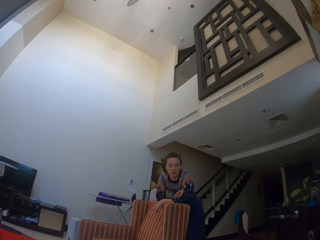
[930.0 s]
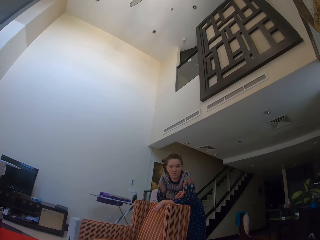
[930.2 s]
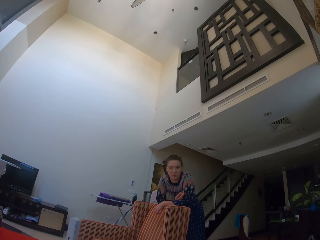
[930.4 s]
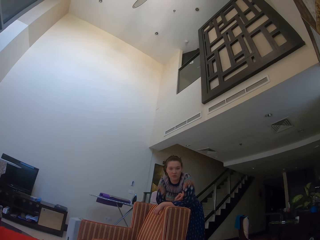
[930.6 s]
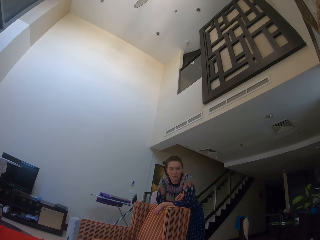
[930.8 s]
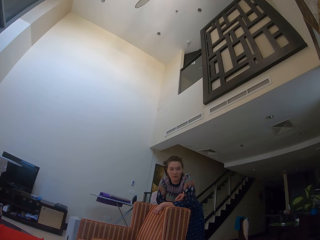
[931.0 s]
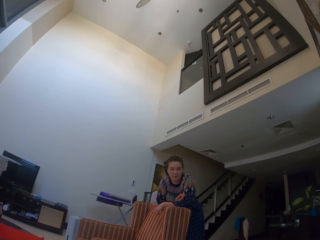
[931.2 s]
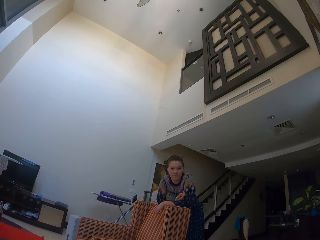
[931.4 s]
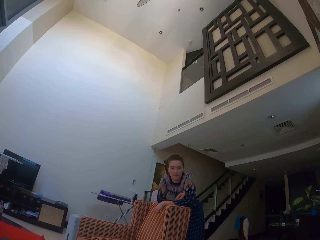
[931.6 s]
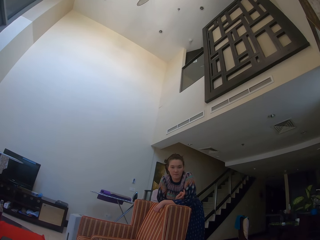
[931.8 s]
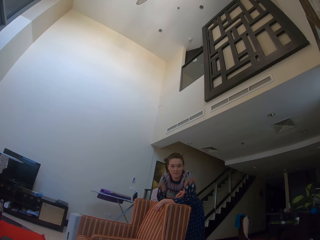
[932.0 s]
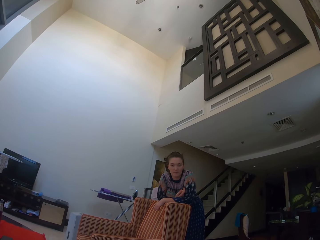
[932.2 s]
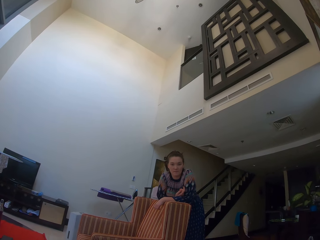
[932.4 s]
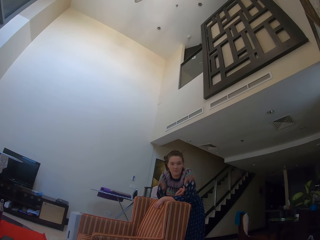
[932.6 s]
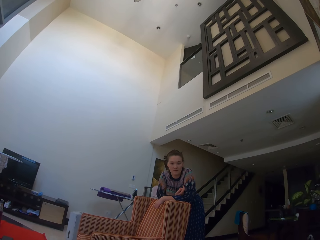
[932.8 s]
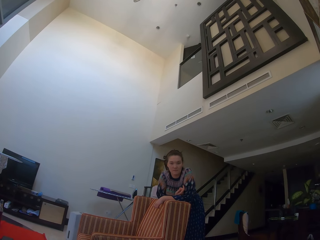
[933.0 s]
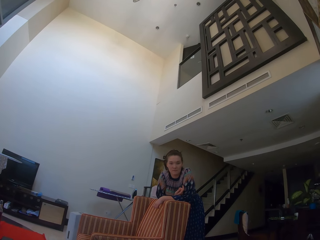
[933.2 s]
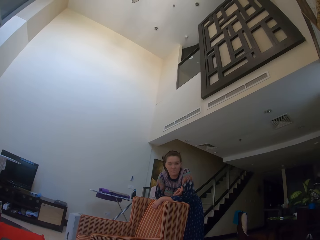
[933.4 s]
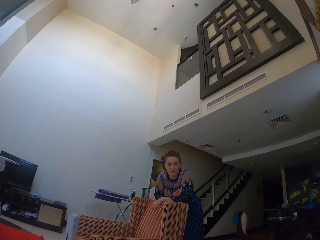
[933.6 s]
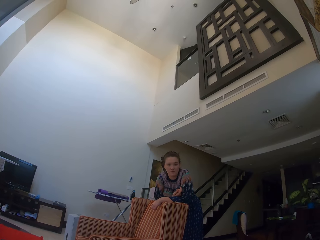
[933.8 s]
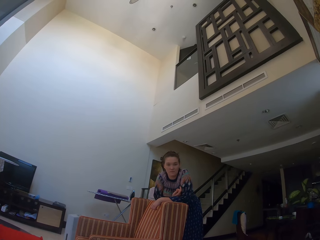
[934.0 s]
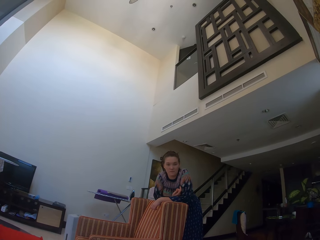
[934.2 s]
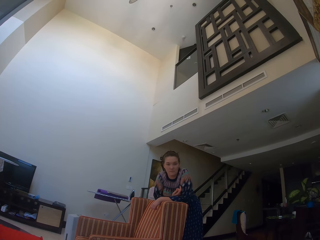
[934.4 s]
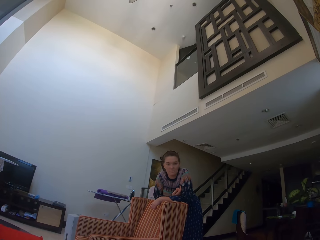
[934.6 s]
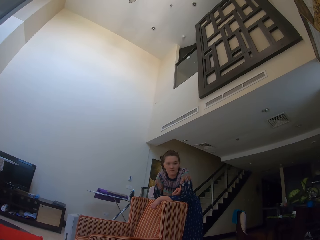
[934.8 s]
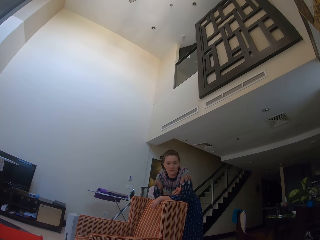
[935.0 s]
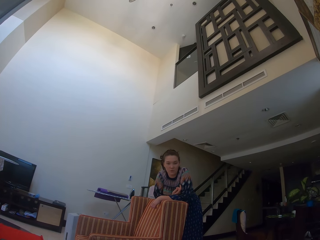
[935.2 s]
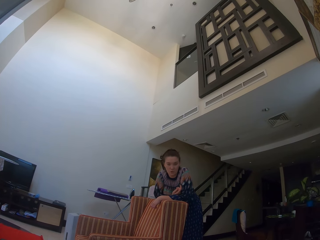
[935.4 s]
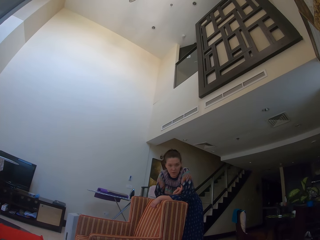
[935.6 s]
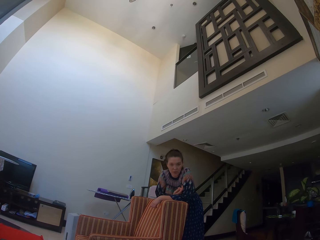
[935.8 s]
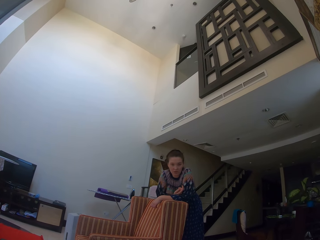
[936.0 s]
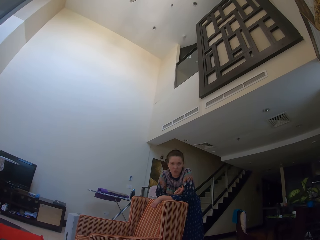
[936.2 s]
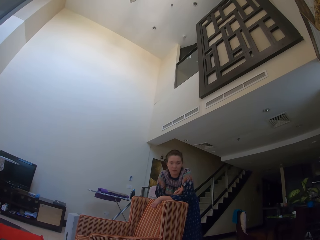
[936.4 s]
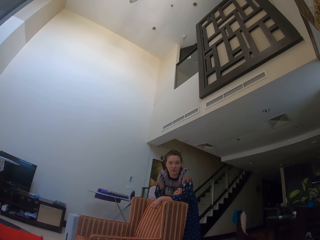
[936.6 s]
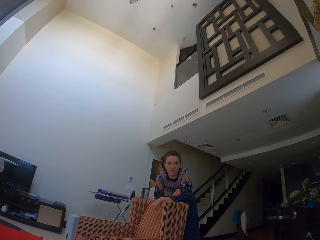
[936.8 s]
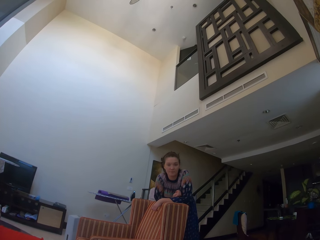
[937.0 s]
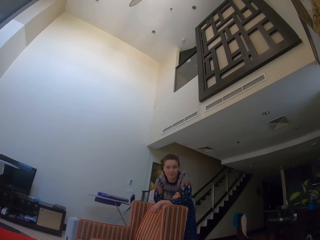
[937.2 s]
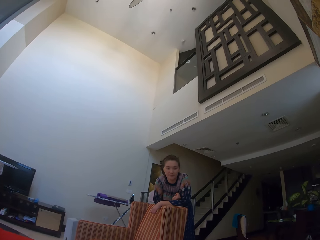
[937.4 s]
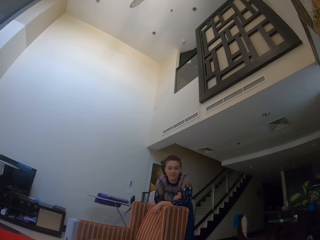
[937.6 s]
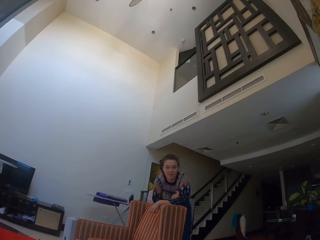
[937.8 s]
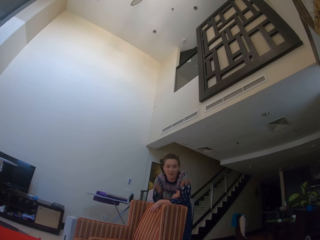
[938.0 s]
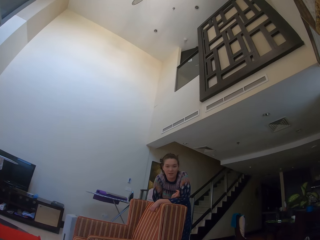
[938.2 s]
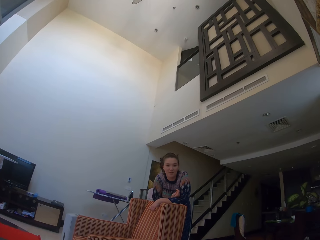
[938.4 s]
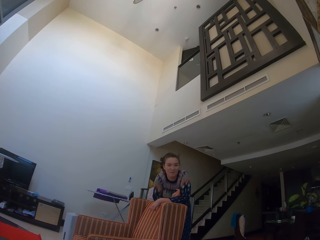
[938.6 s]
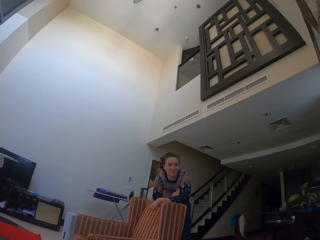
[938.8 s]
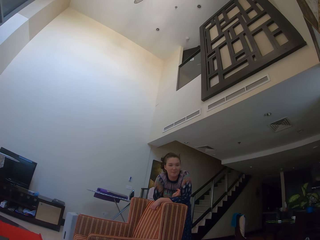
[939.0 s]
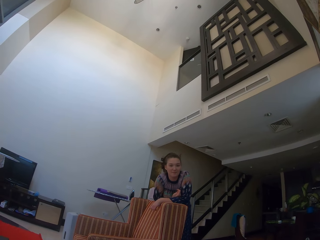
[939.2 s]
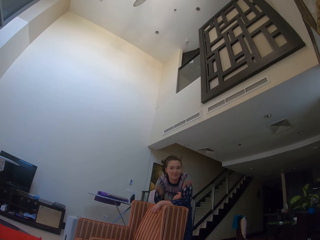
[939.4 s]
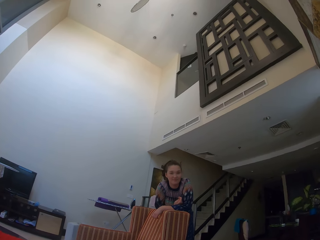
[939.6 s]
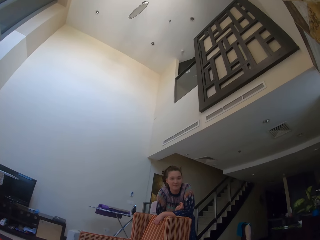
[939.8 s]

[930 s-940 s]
The camera wearer looks at the lady.

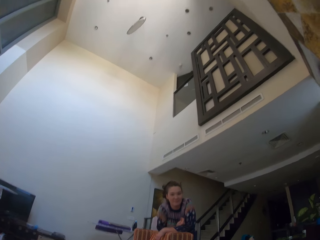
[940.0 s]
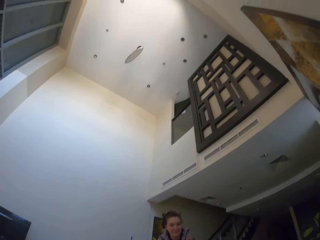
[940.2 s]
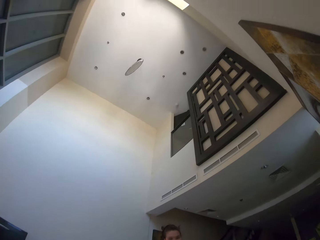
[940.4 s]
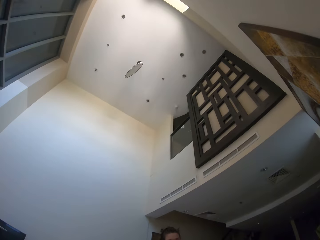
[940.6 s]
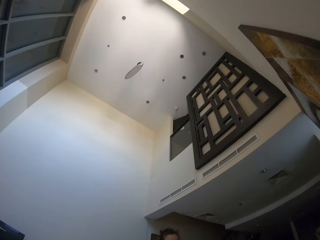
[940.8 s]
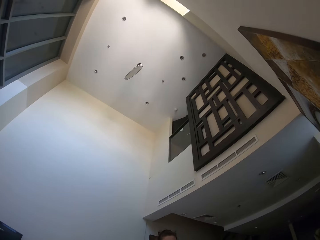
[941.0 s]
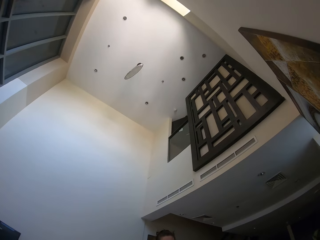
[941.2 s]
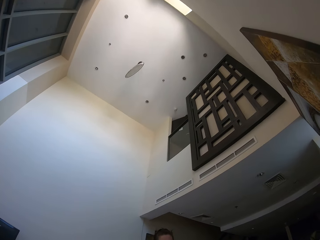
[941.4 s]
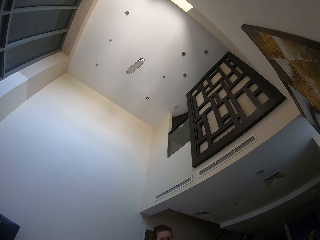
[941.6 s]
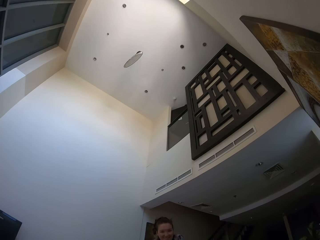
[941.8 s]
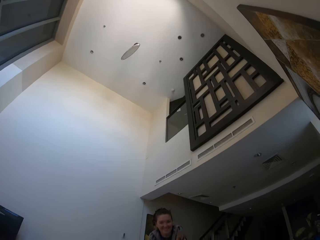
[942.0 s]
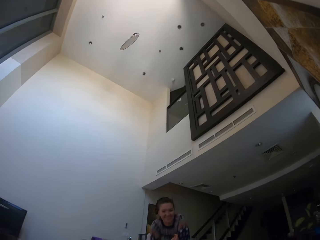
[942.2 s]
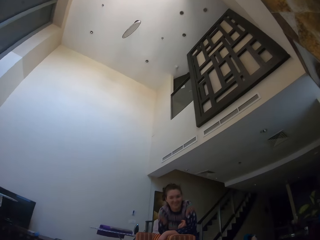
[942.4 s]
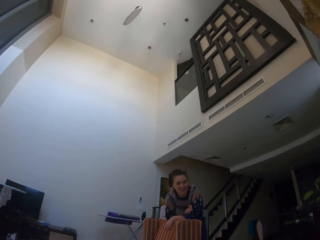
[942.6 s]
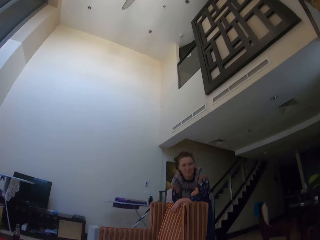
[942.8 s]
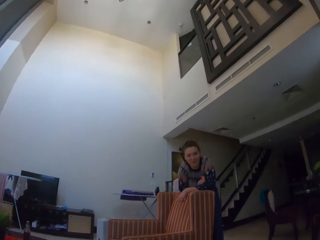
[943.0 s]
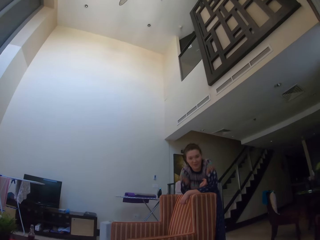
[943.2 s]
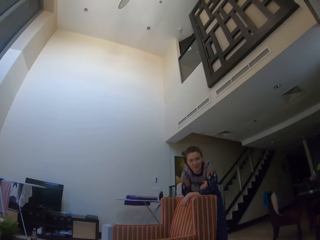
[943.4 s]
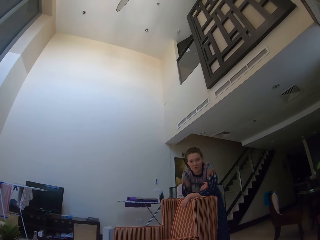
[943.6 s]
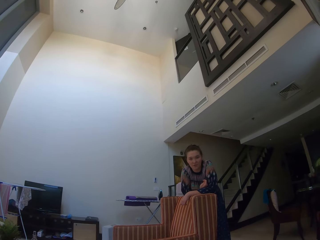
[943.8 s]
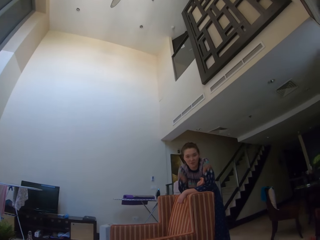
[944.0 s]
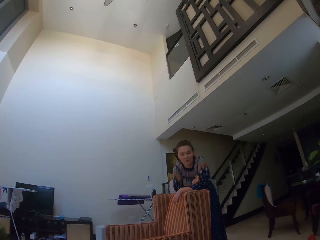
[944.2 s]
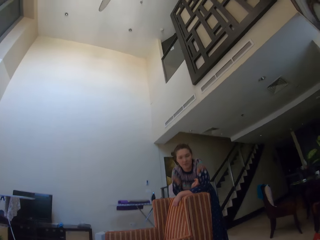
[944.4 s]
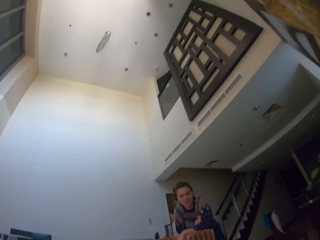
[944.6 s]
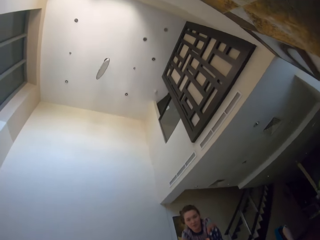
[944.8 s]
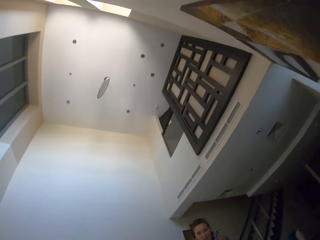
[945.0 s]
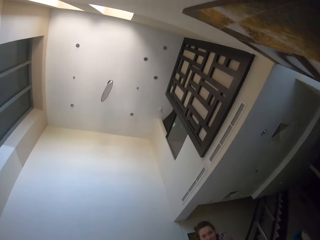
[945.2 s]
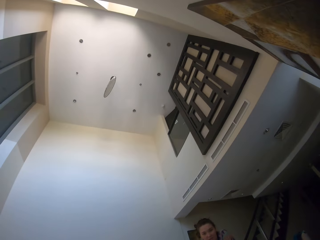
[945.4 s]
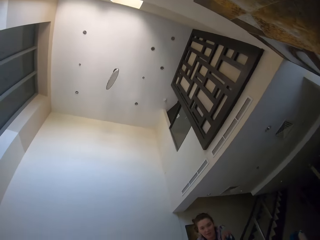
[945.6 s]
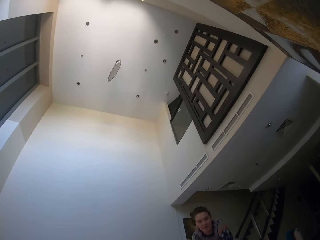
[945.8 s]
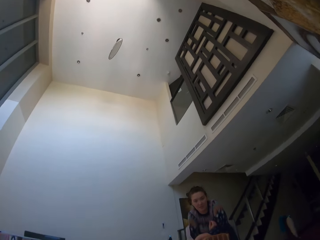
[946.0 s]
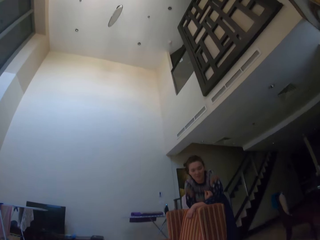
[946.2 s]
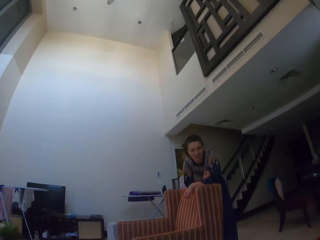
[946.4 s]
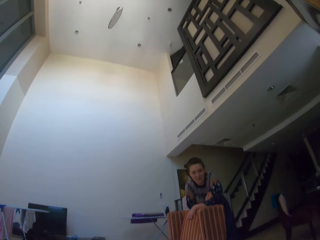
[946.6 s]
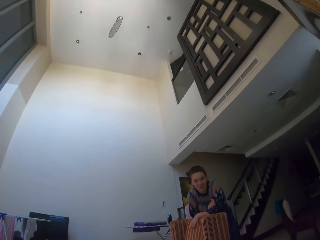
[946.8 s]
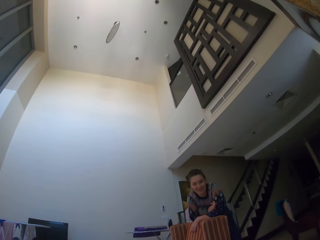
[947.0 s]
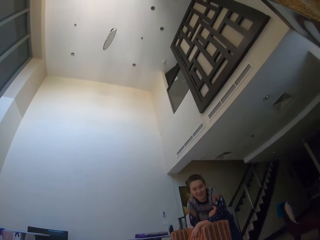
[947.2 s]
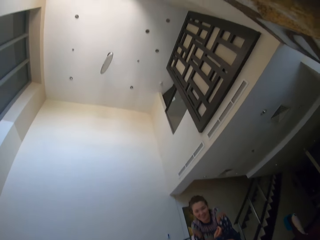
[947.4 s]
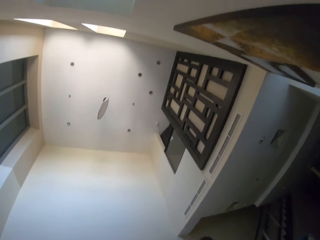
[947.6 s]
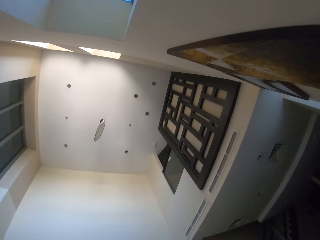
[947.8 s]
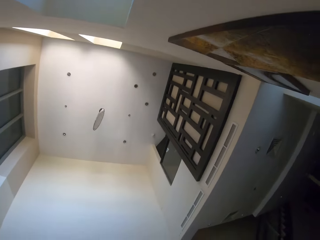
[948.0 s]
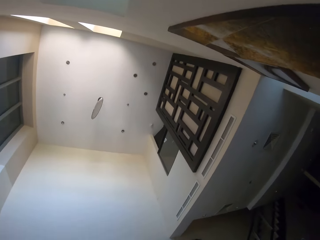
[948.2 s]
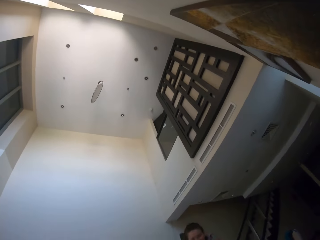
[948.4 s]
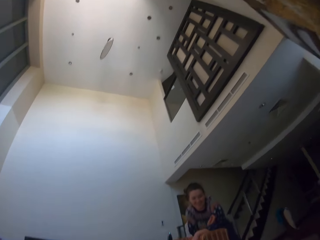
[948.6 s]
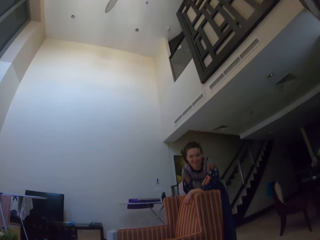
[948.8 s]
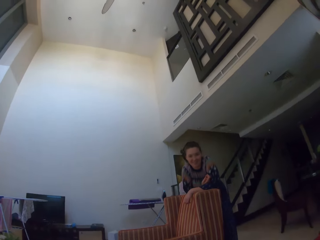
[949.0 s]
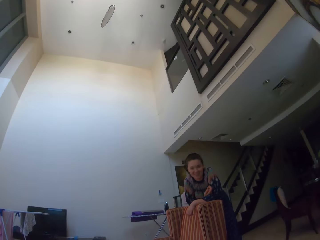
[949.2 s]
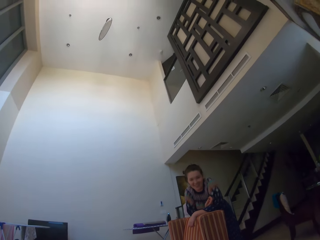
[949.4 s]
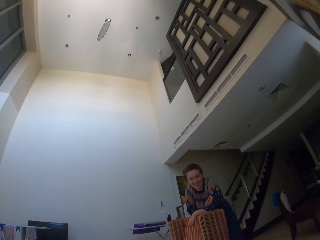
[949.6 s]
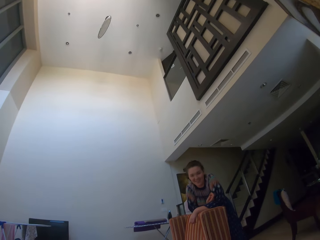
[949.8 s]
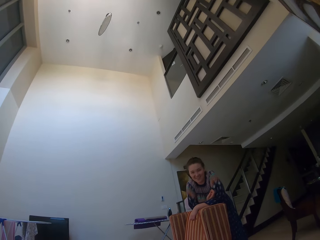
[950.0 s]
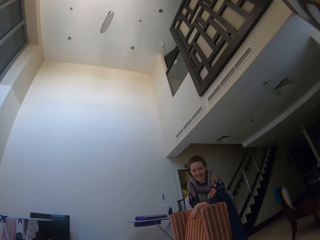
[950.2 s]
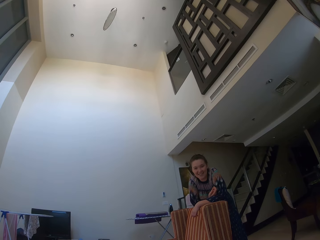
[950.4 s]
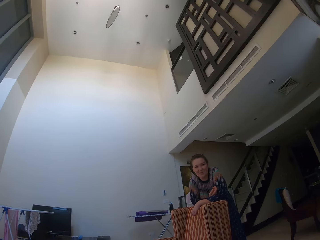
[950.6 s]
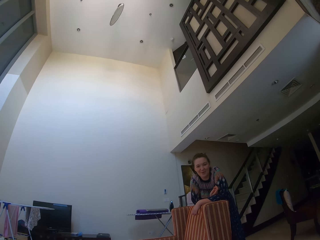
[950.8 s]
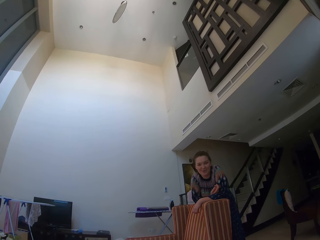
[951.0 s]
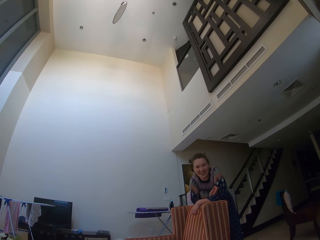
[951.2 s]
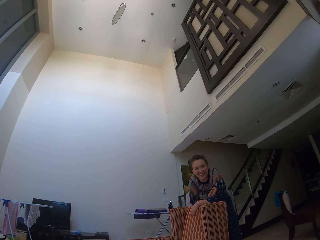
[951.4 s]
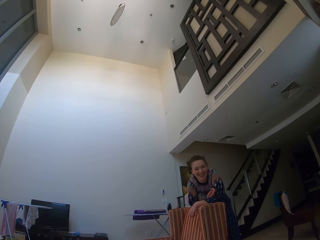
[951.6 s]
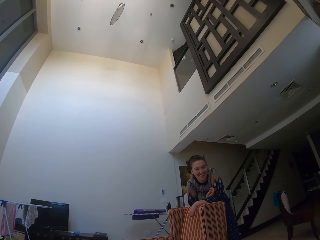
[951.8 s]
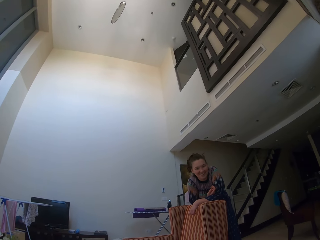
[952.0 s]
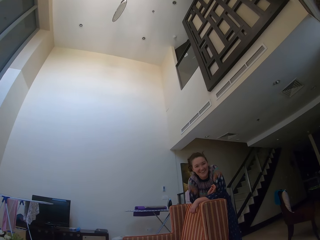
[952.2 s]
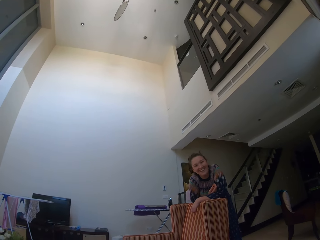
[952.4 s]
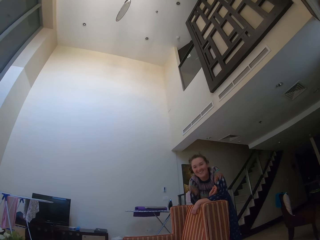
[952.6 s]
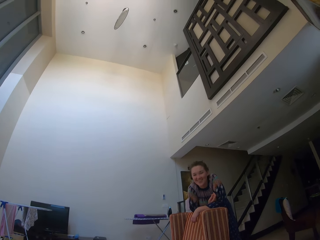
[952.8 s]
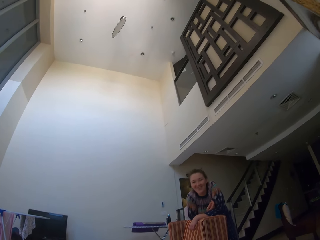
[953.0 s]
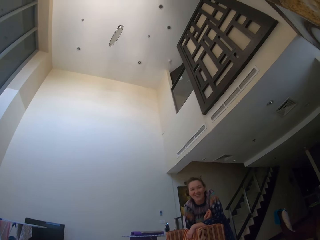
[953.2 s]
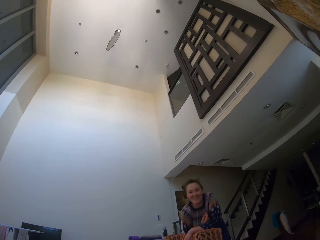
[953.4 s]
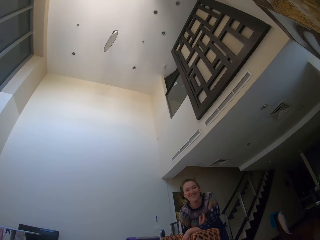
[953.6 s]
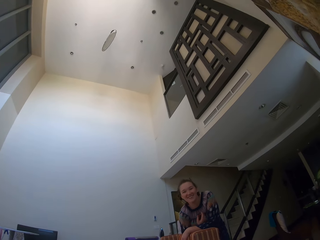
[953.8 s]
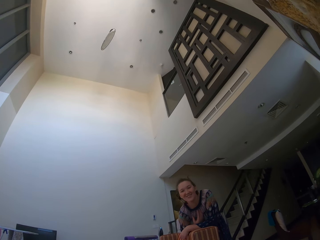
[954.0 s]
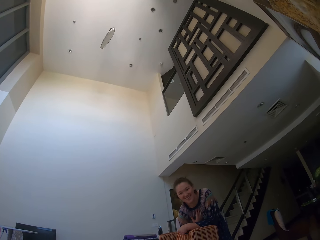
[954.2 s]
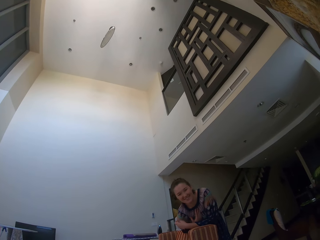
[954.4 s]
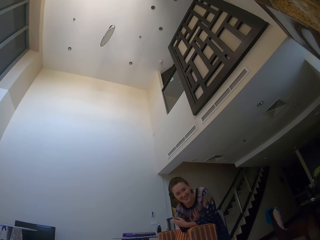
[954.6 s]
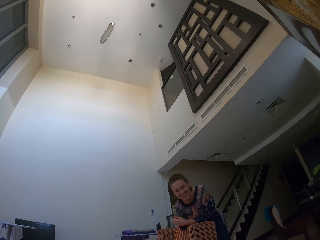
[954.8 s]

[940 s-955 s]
The camera wearer stares at the ceiling. They look at the lady.
